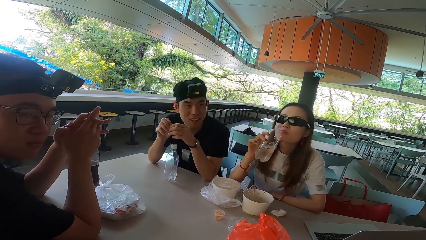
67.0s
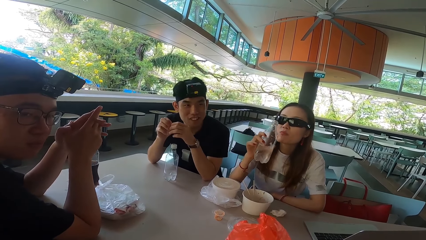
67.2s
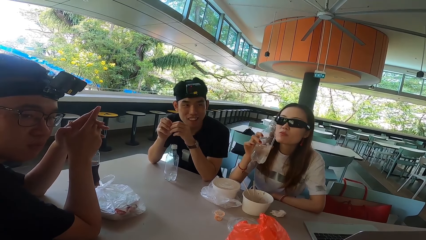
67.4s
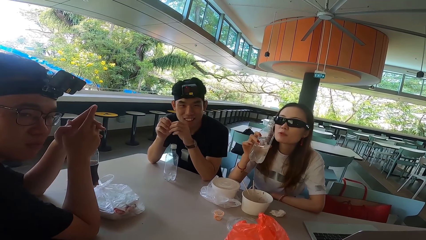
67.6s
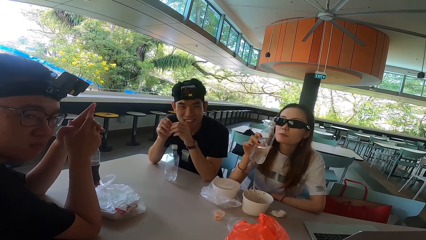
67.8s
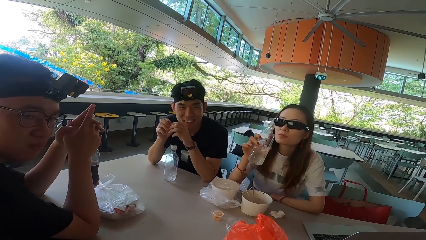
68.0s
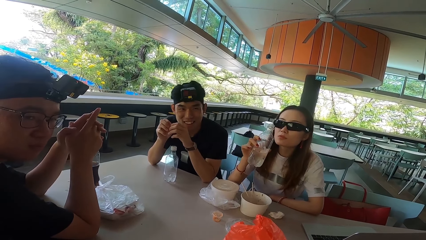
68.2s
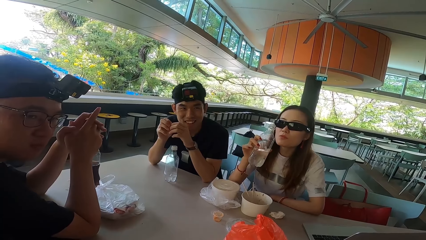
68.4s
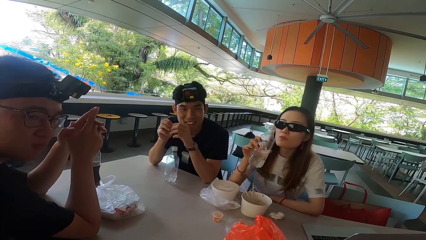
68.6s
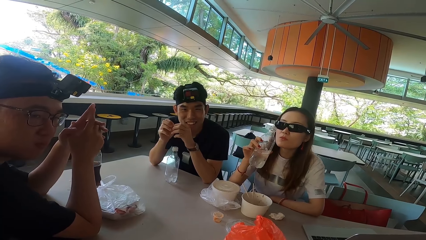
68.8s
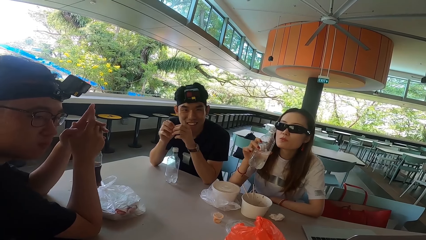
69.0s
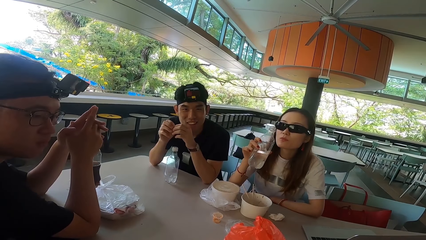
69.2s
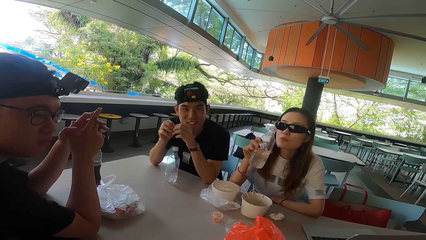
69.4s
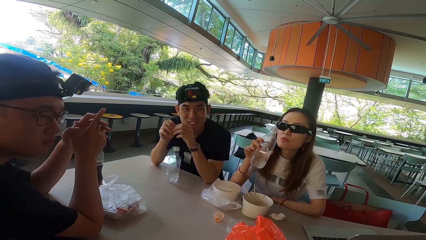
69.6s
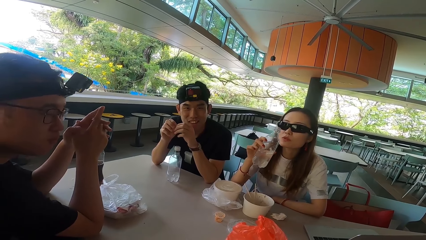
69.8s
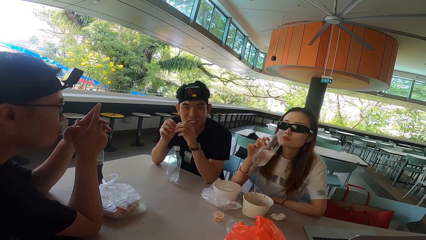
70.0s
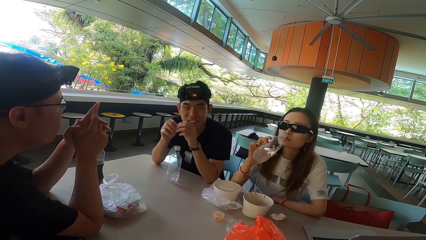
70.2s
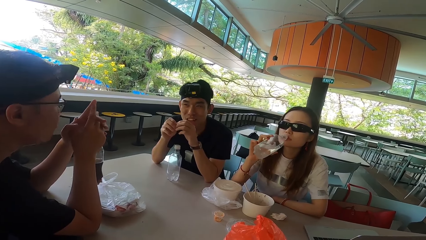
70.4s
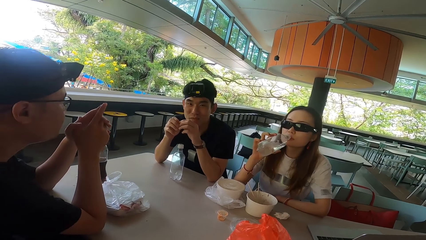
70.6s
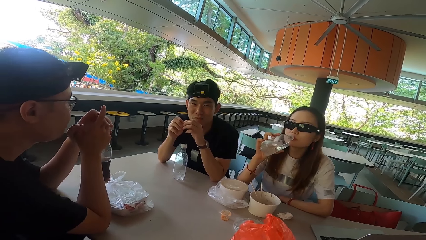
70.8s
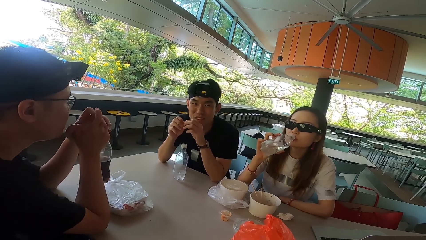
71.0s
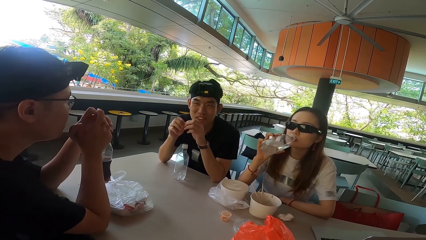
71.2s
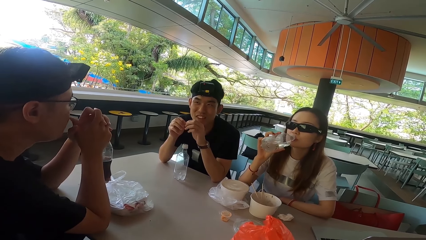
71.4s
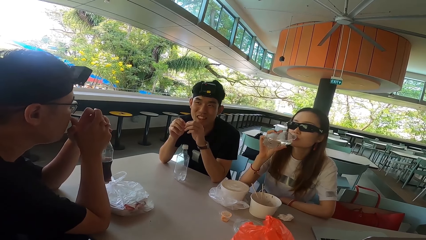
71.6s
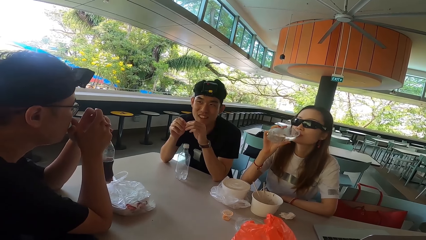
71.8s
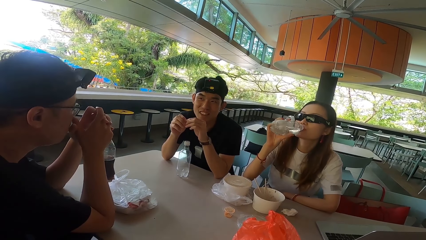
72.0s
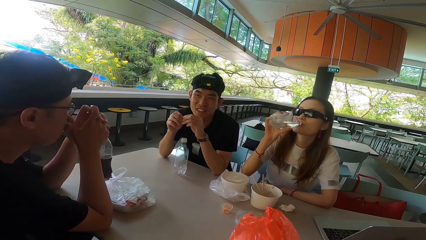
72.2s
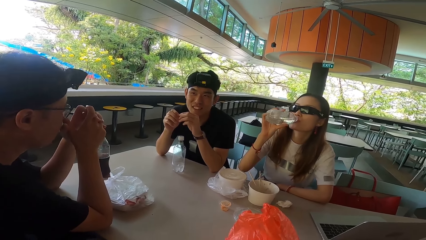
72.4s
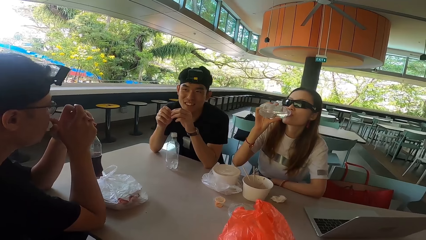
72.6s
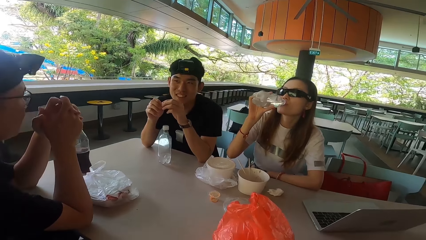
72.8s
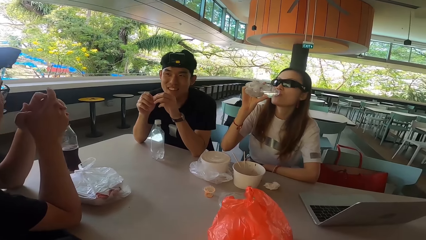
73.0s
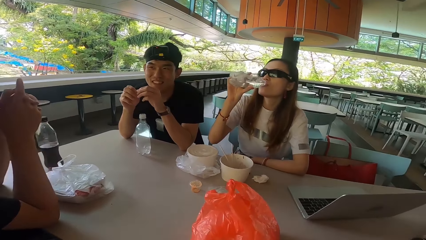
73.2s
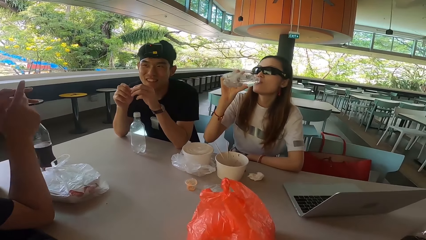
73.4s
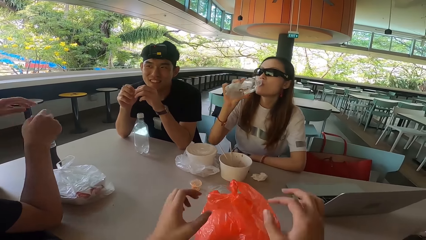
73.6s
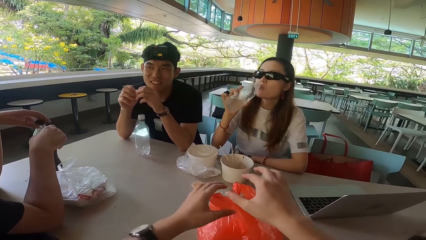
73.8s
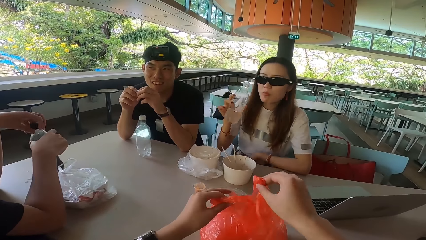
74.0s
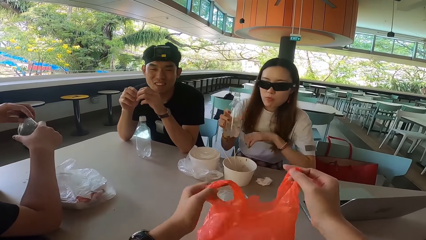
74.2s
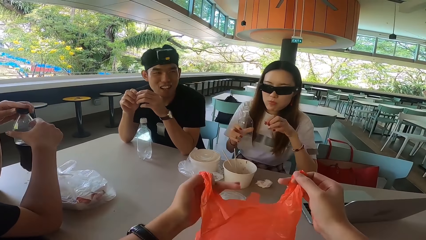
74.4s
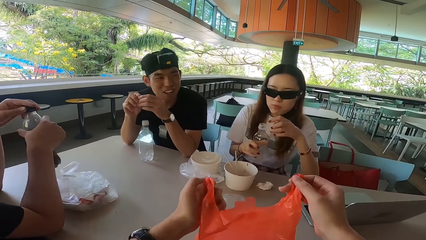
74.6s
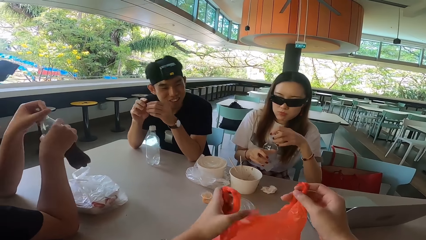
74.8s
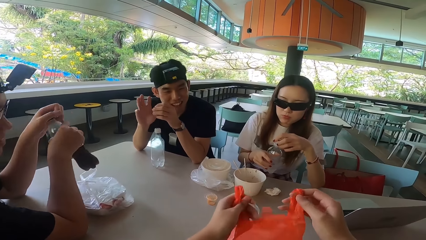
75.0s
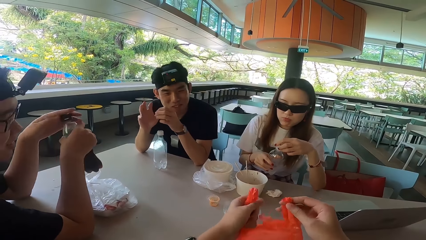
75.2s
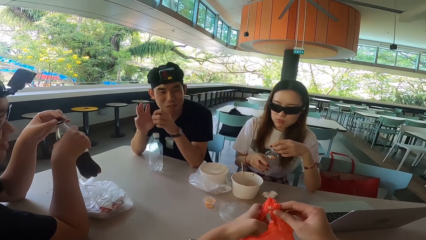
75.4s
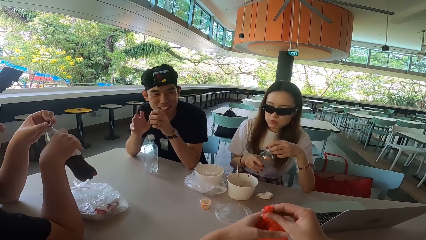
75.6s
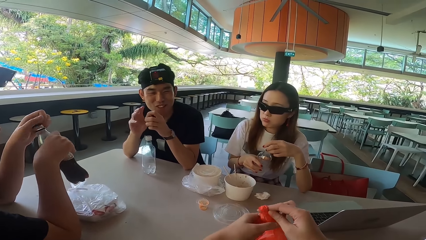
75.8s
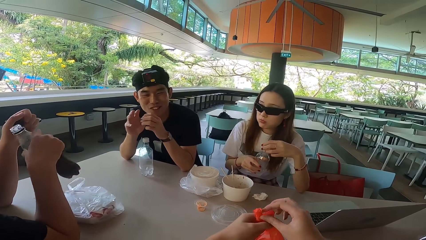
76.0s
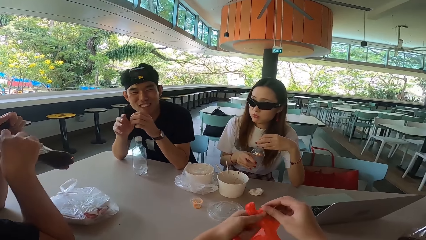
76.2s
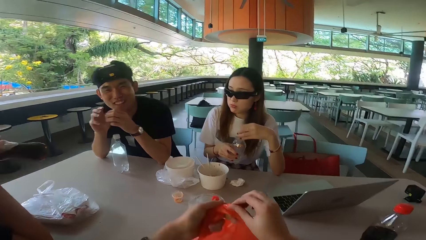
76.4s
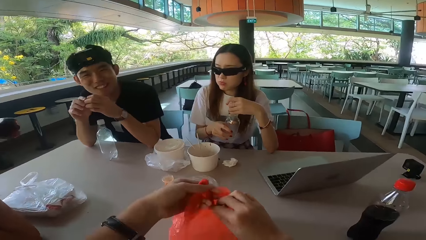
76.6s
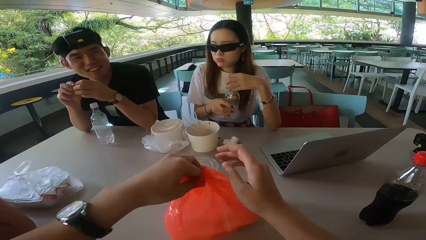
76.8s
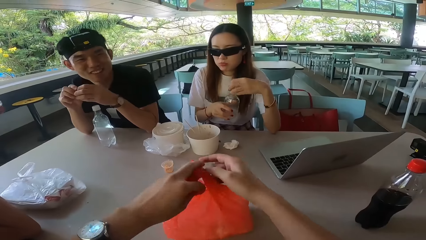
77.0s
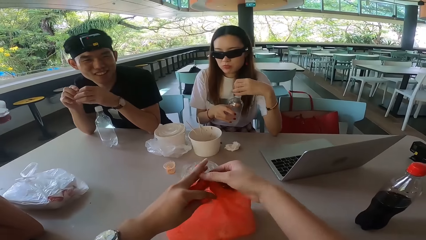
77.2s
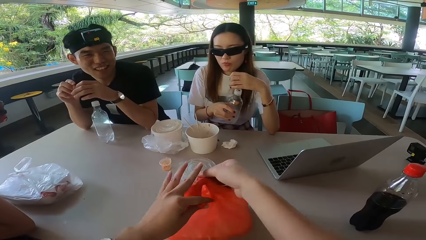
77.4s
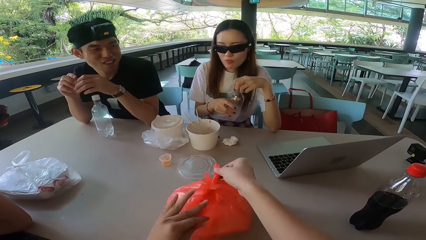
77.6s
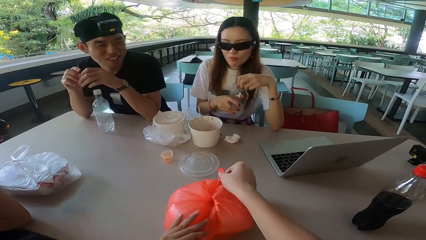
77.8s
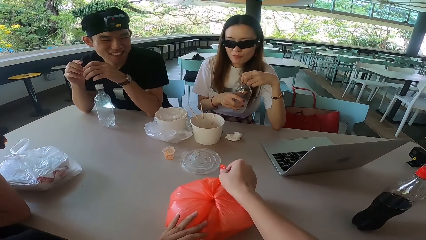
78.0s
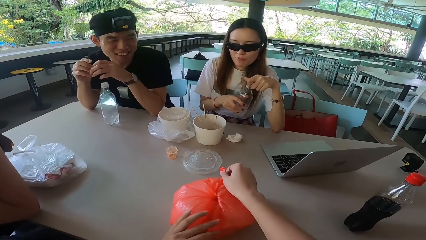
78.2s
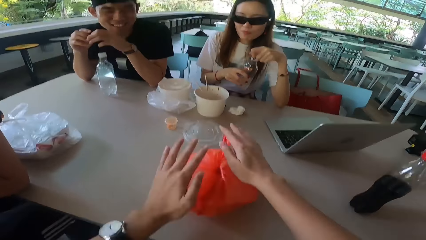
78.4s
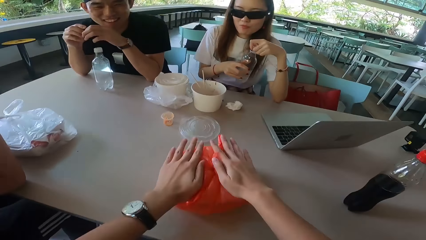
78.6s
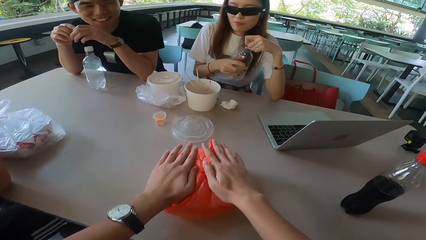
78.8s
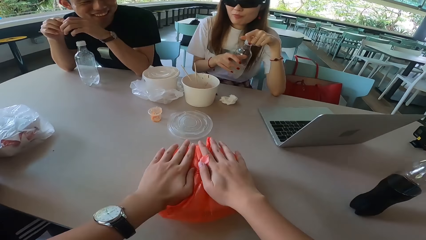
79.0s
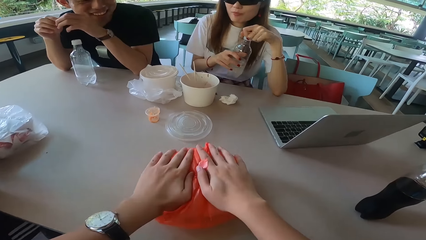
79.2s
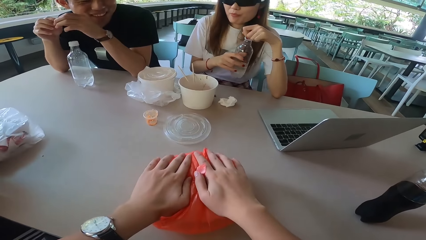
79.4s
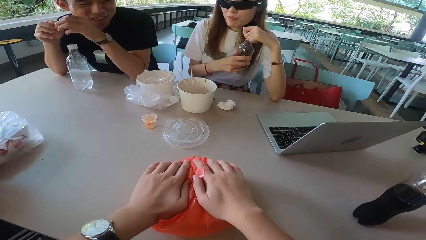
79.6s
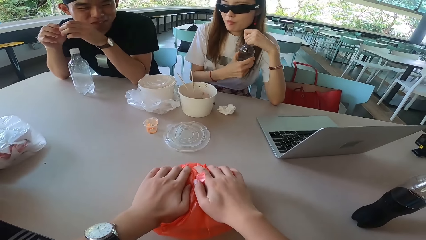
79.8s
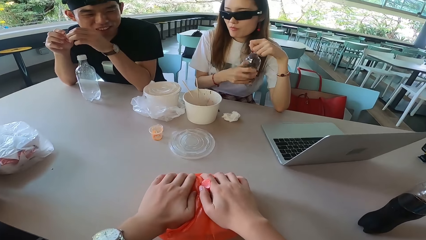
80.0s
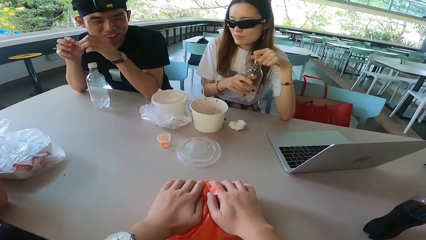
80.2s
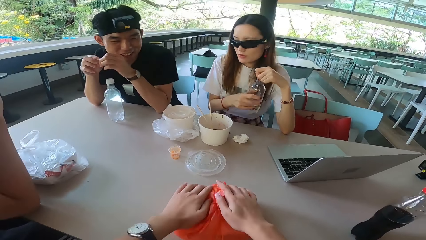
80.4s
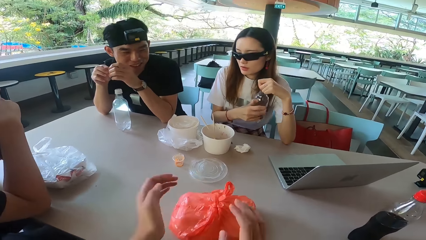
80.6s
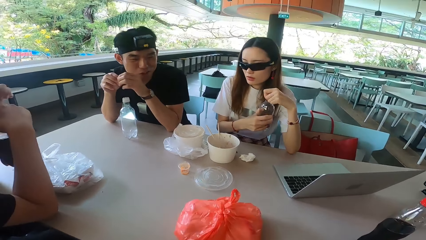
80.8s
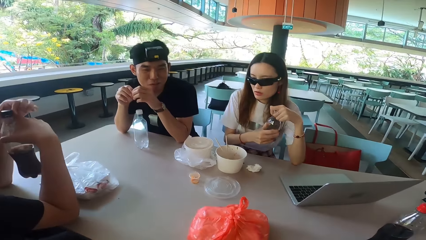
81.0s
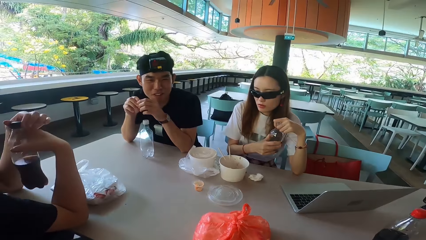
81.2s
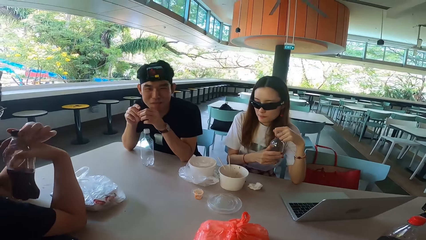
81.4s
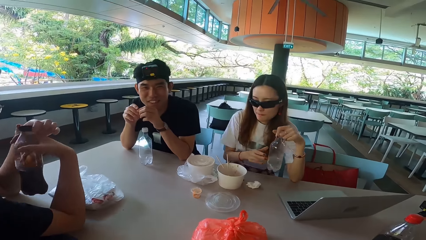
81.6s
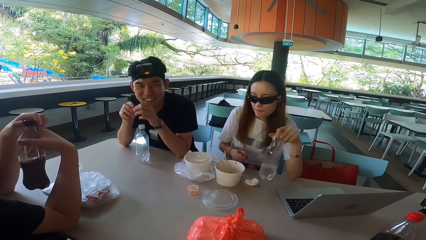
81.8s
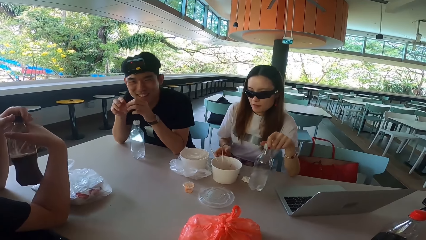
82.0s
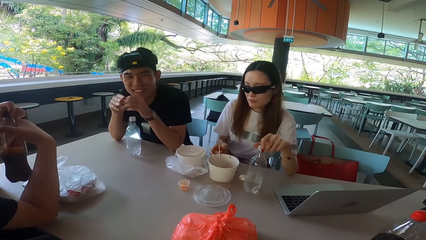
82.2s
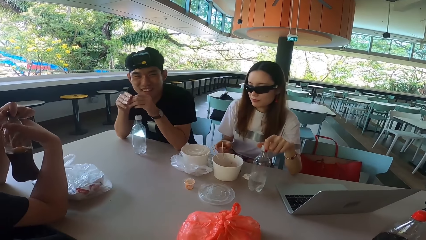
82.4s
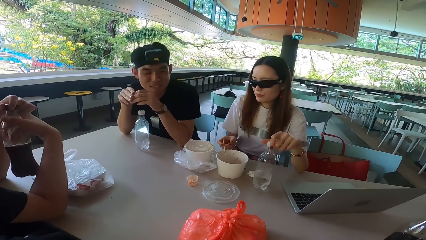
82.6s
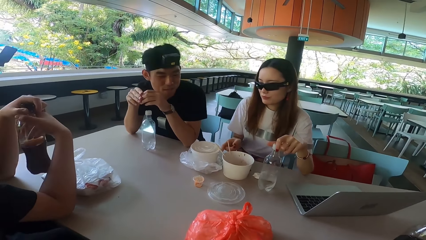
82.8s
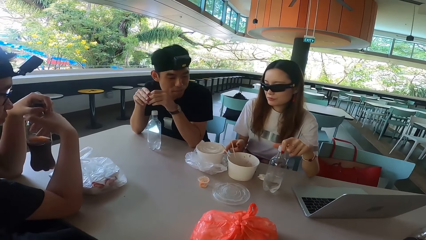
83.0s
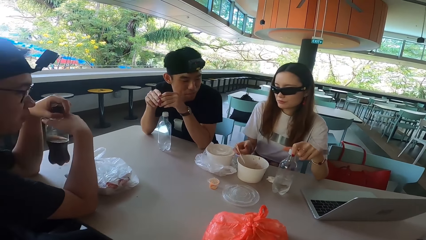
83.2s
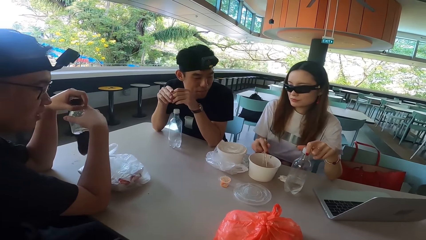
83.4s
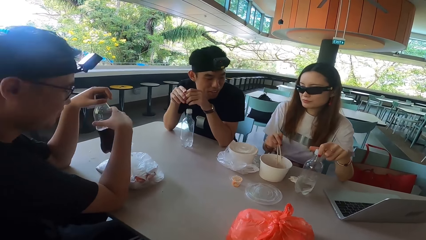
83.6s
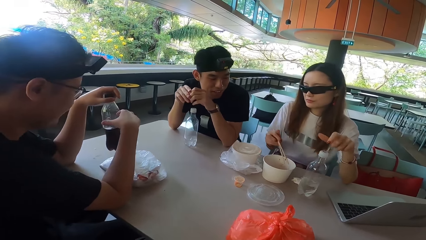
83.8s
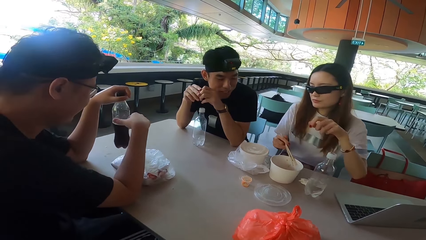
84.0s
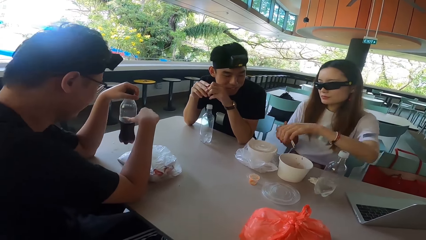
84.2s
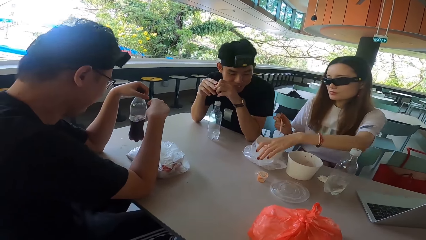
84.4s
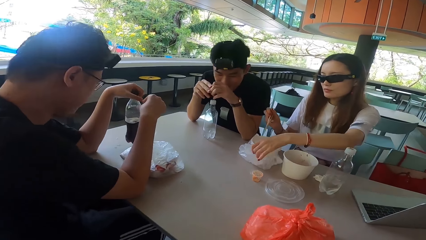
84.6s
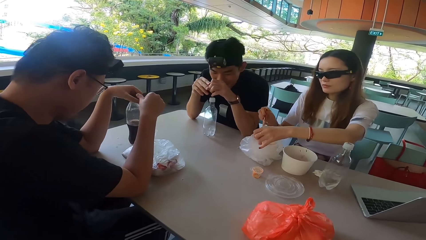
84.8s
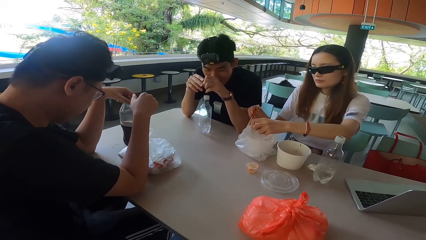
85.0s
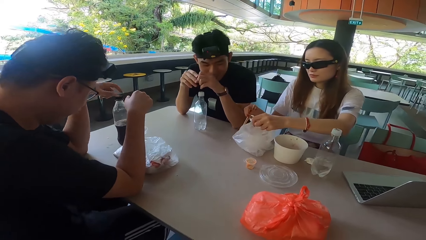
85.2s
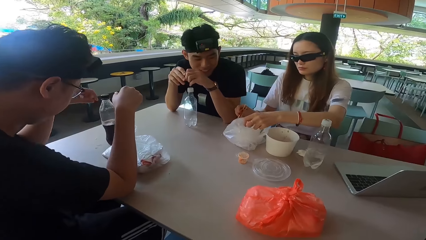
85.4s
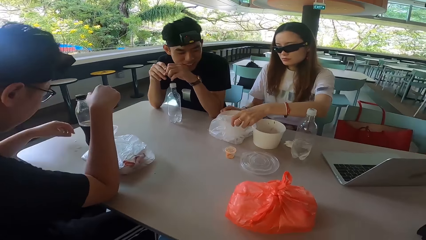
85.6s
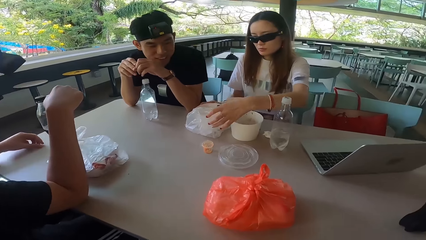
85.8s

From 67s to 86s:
A man moves fingers. The camera wearer pulls his hand off the paper. Another man talks to the camera wearer. The first man turns forward. A woman drinks water from a bottle. The first man picks up a bottle. The woman pulls the bottle off her mouth. The camera wearer ties the paper. The first man opens the bottle. The other man moves a hand and turns left. The woman covers the bottle with a lid. The other man gestures his hand. The first man drinks soda from the bottle. The camera wearer ties the paper again. He presses the paper. He pulls his hands off the paper. The first man covers the bottle with a lid and tightens the bottle top. The woman puts the bottle on the table and picks up chopsticks. The woman holds a polythene bag and picks a plastic paper. The other man looks down. The first man puts the bottle on the table.
